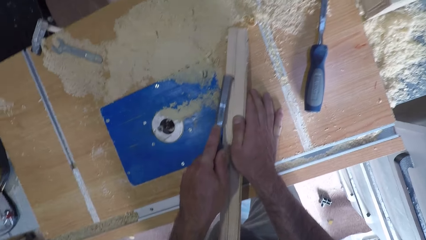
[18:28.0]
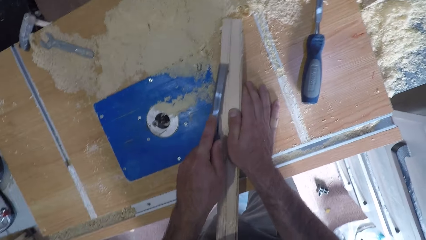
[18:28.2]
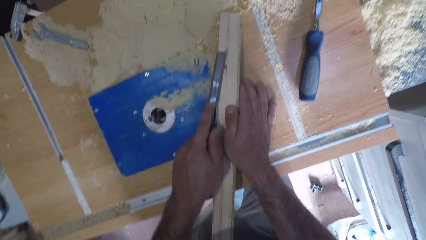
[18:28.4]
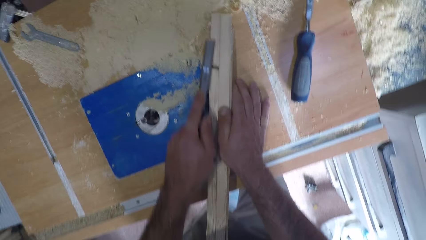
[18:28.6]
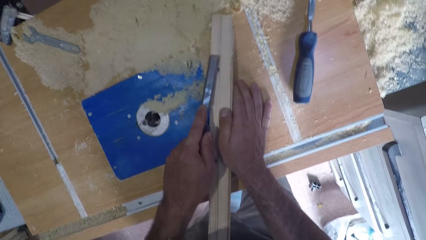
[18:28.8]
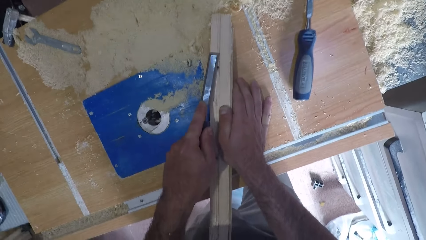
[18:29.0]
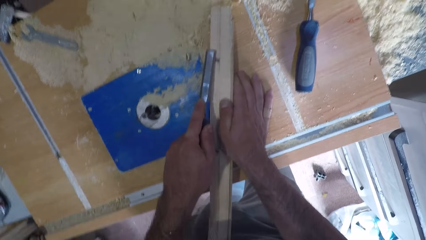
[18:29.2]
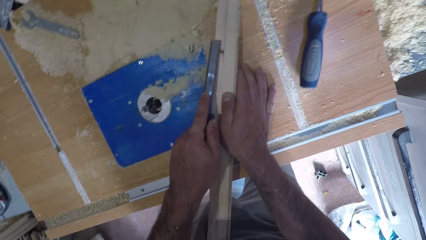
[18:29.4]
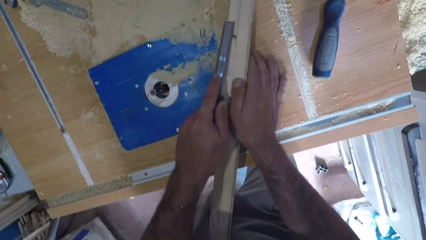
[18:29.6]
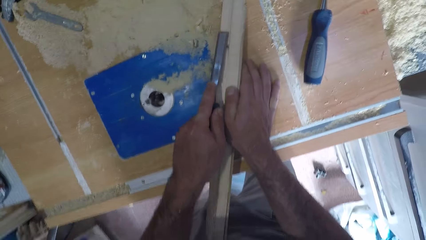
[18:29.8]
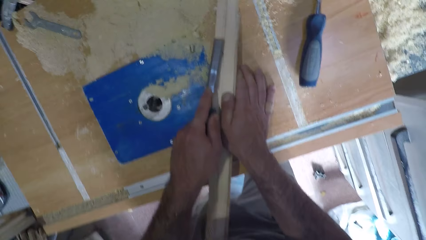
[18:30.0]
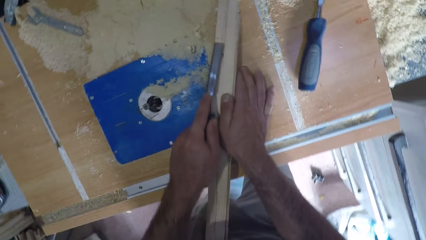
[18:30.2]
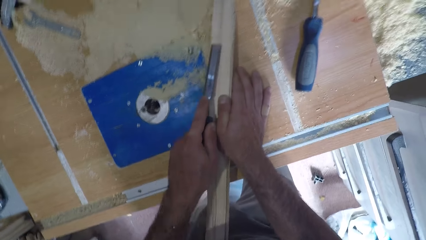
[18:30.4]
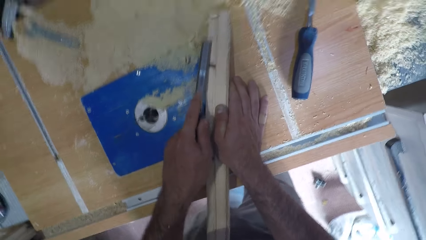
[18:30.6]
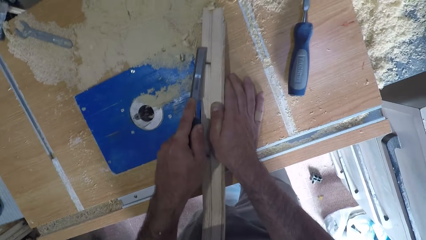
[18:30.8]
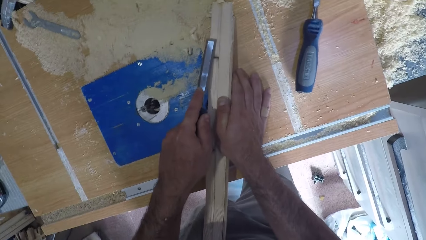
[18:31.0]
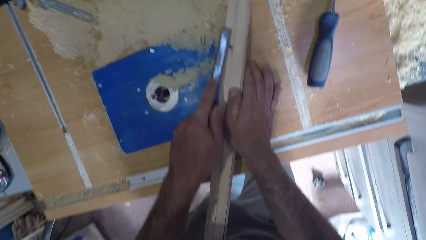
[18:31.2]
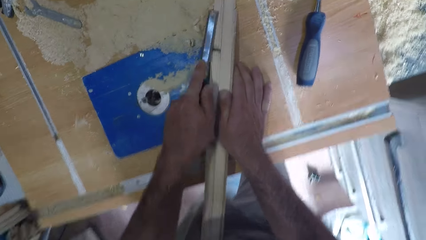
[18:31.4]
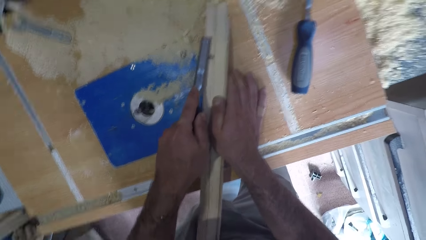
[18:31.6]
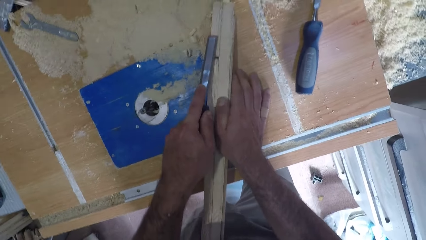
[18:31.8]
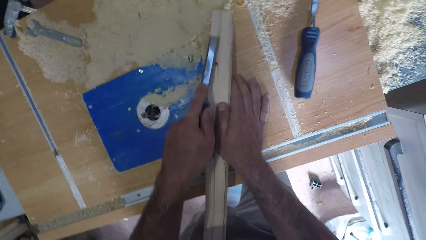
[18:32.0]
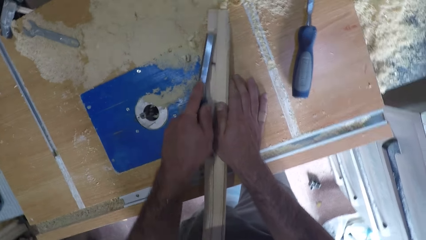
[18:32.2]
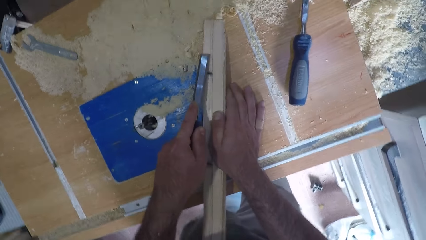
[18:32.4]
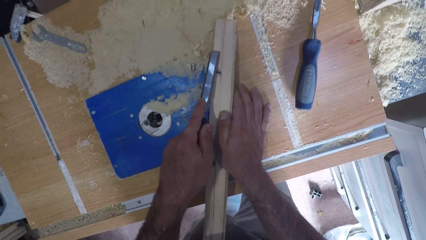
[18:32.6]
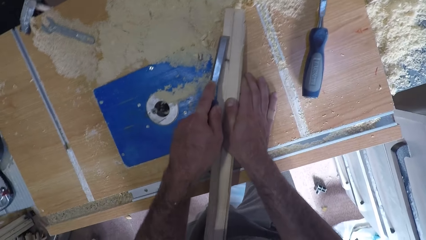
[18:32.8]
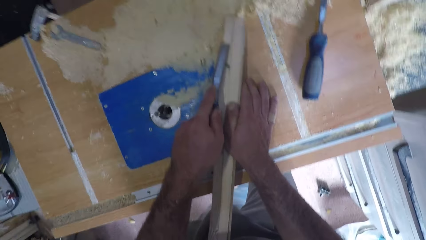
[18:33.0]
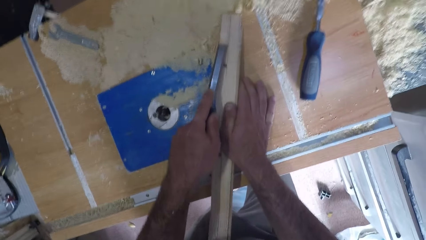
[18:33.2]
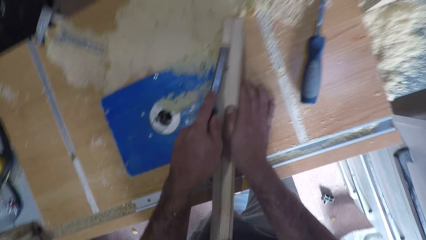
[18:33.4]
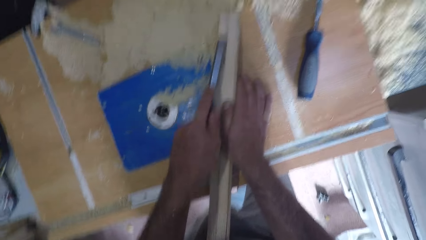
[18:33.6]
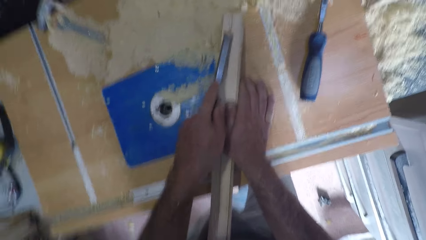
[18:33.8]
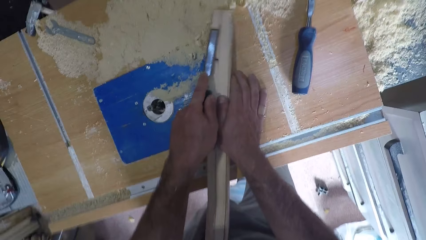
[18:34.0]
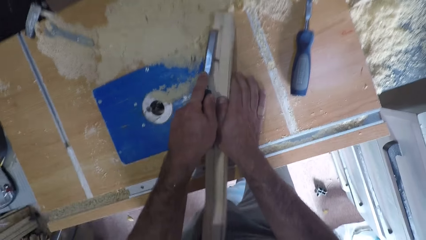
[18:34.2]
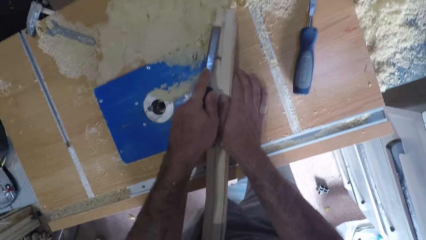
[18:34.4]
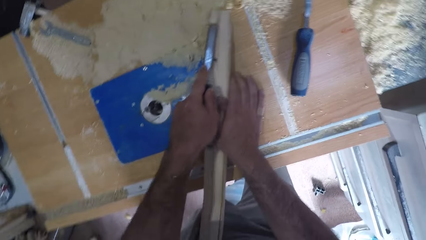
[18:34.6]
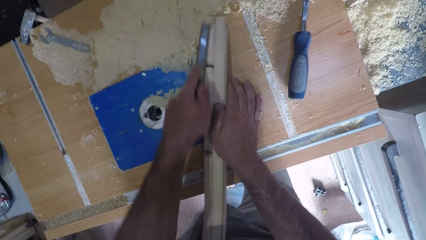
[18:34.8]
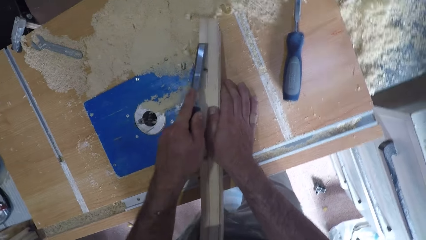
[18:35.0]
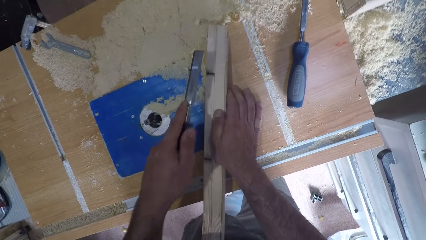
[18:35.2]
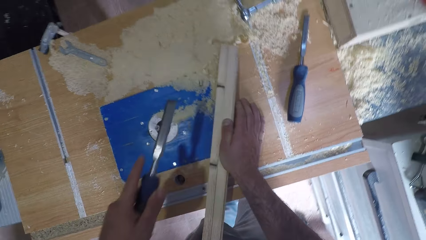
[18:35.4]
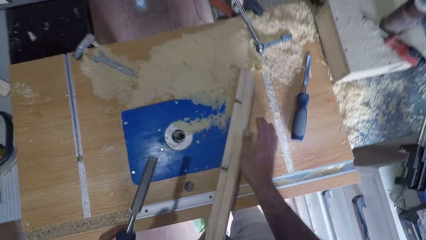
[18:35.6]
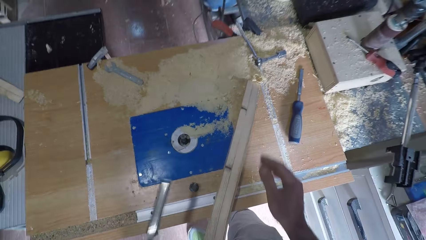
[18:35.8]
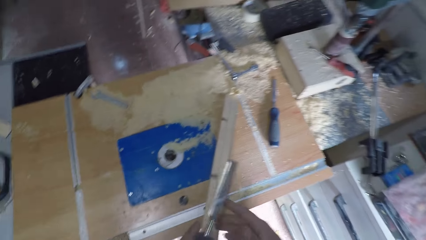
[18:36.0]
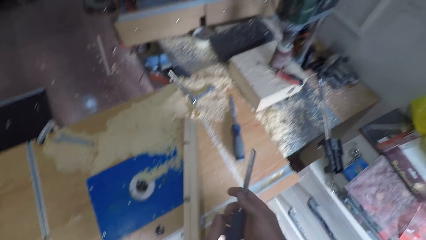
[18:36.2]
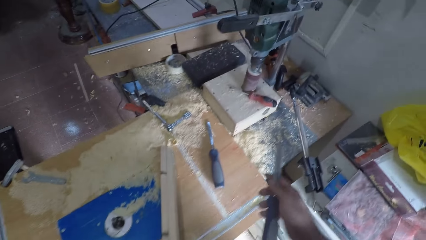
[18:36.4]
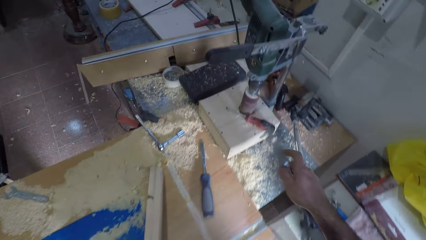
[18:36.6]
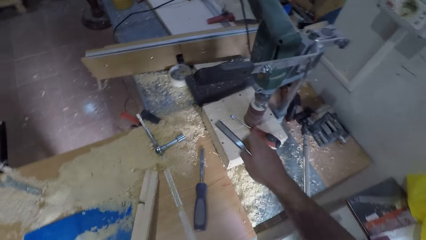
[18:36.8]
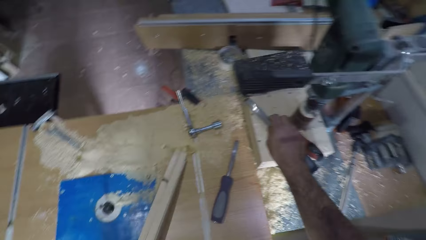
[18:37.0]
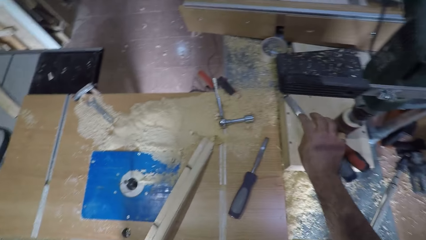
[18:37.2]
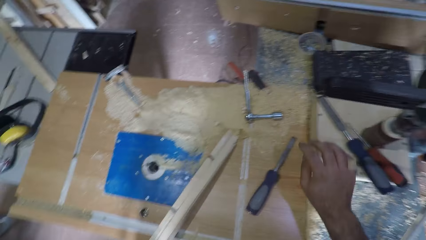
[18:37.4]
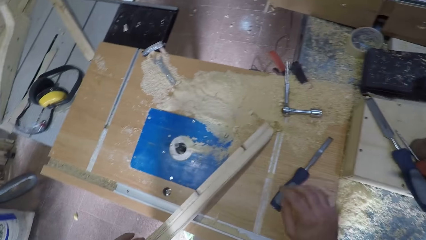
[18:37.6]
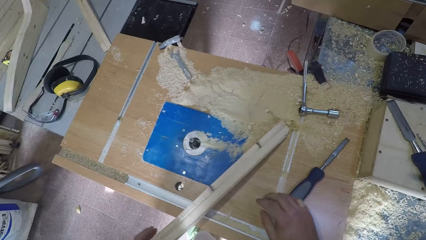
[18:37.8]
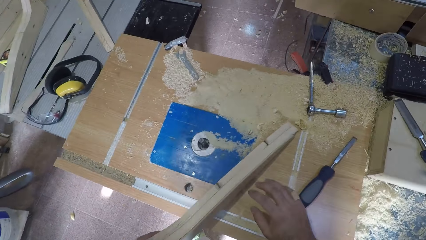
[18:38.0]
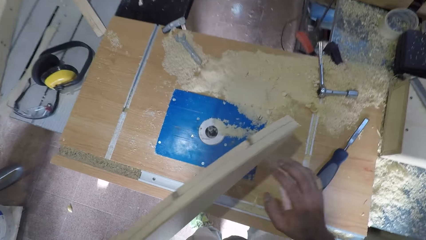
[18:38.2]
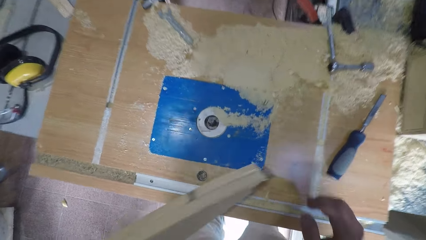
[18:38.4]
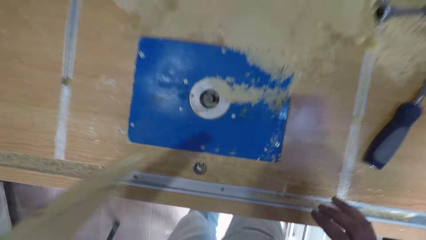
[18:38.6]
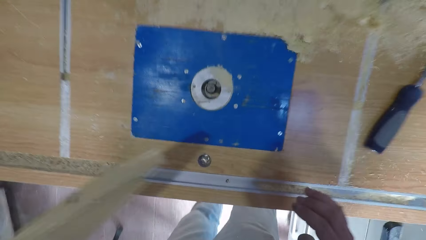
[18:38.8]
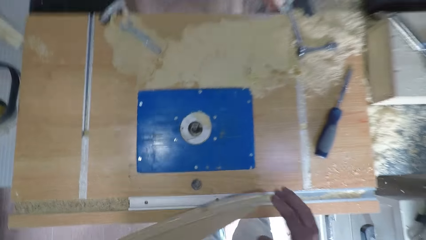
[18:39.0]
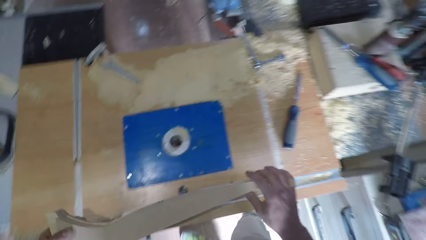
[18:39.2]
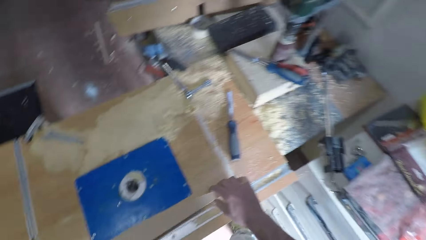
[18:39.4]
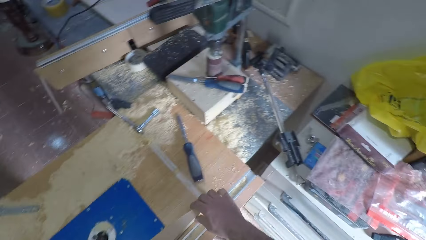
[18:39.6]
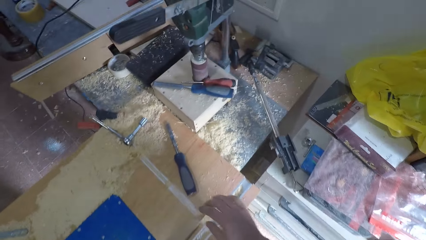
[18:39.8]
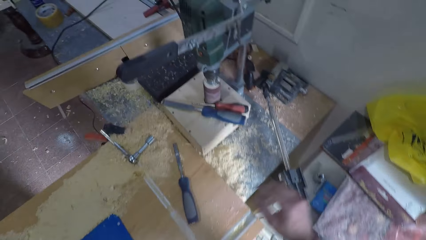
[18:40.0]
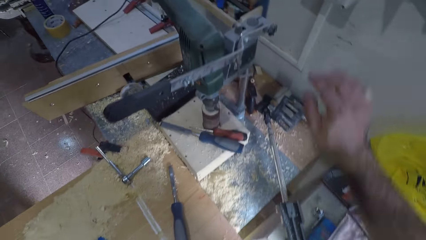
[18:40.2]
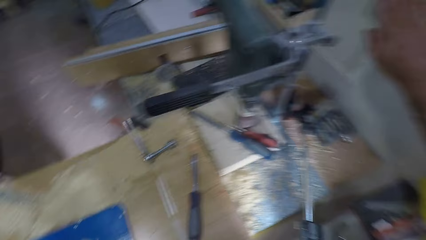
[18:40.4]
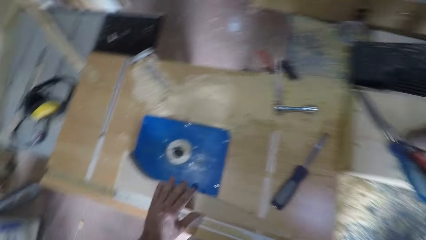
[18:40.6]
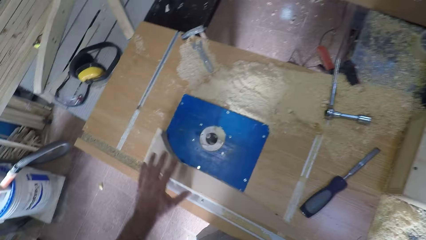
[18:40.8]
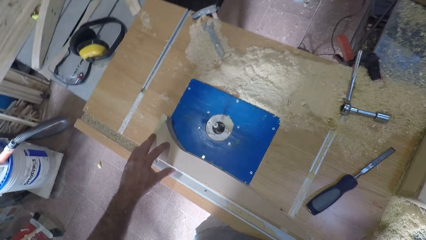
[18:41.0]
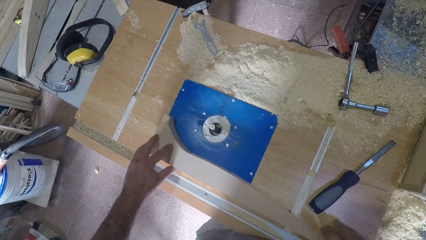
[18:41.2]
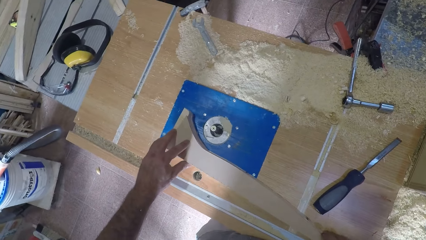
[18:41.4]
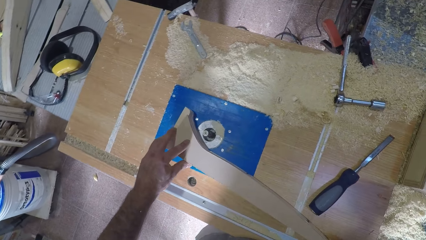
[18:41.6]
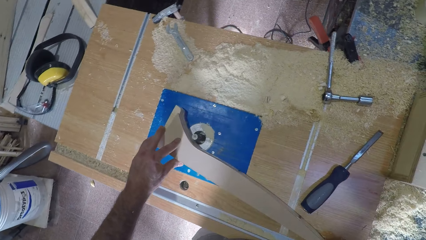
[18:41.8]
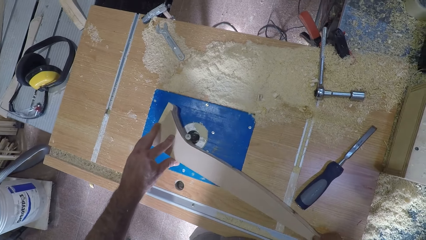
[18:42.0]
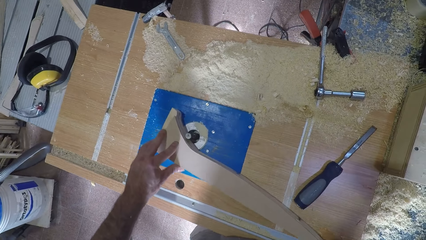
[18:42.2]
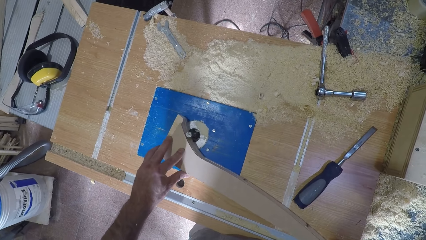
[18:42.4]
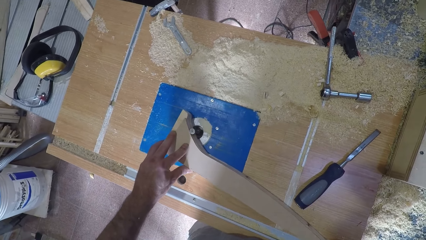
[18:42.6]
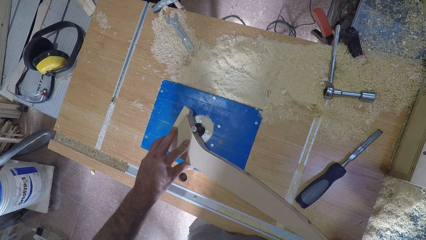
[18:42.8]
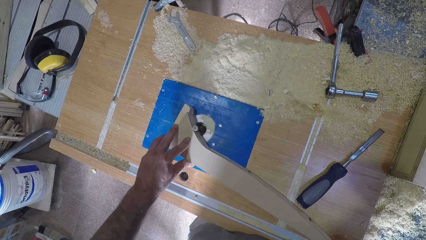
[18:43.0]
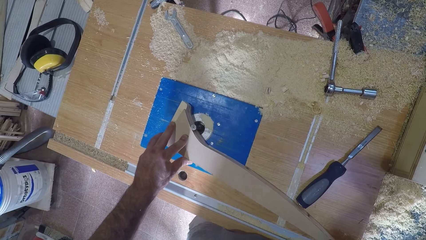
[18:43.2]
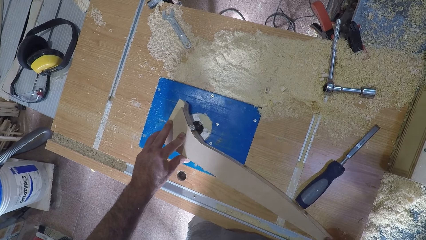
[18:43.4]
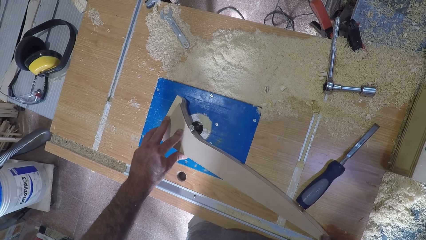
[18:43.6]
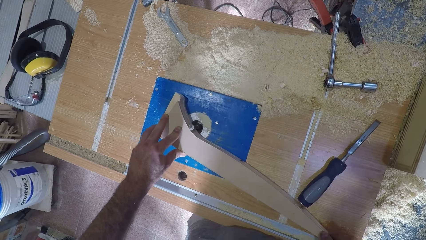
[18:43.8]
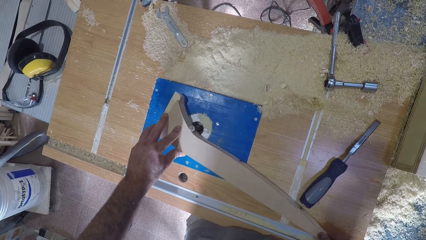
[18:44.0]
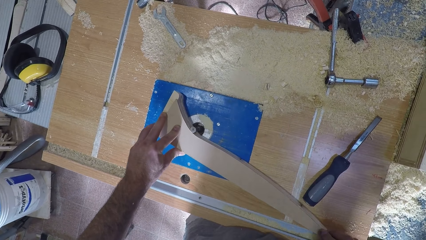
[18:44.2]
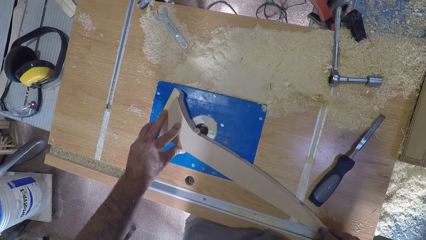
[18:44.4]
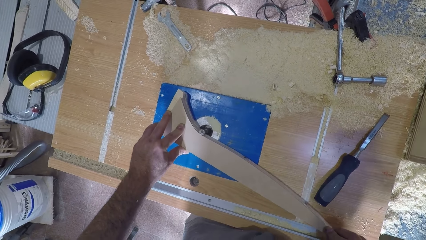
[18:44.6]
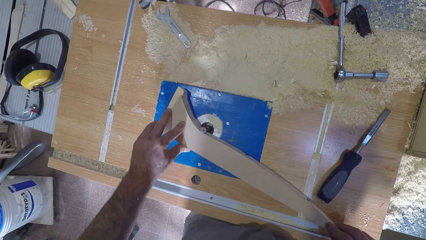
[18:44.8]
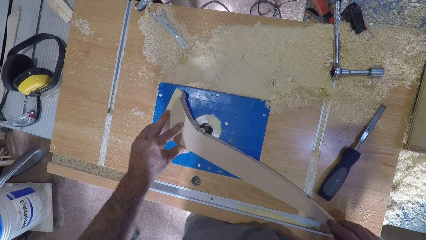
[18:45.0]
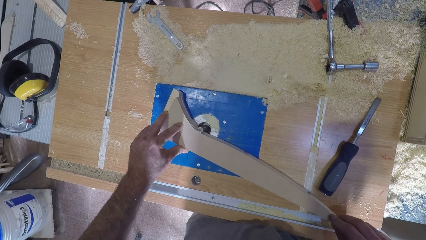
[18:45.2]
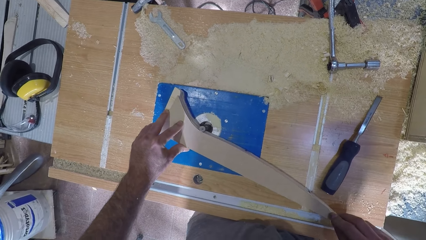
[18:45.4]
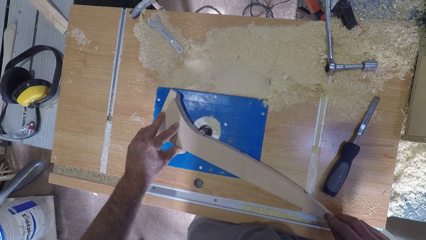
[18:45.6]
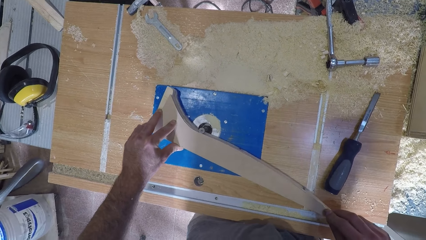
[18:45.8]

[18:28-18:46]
The camera wearer removes the chisel from the wood. He removes his right hand from the wood. He stands. He passes the chisel from his left hand to his right hand. He drops the chisel on the table saw. He turns. He picks up the timber. He places the wood on the table saw. He turns on the table saw. He stretches his hand. He moves the wood forward. He holds the timber. He smoothens the edge of the wood with the table saw. He curves the timber.
